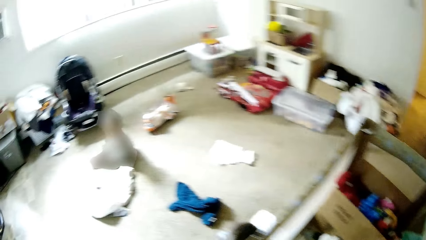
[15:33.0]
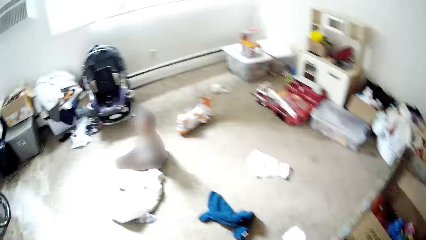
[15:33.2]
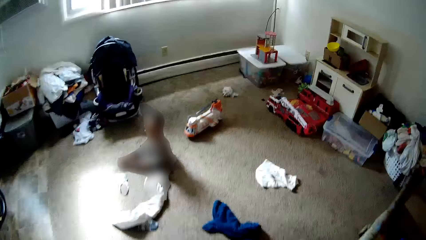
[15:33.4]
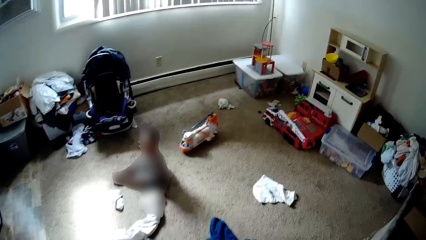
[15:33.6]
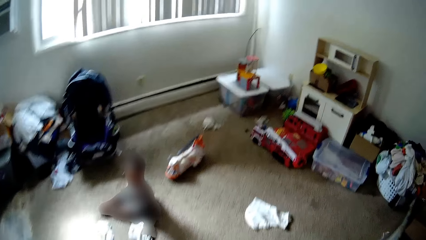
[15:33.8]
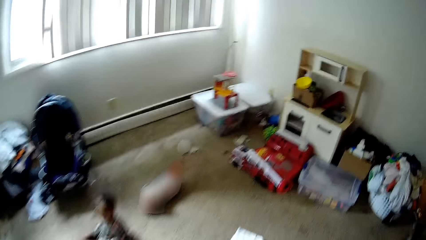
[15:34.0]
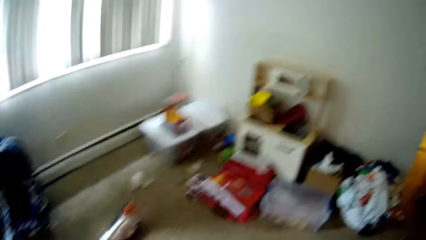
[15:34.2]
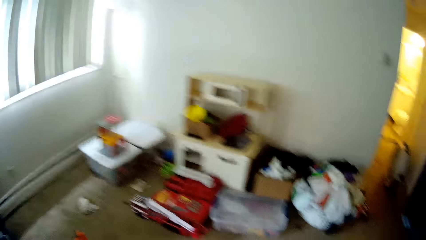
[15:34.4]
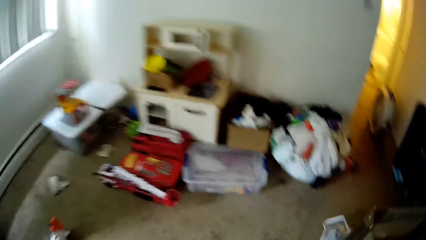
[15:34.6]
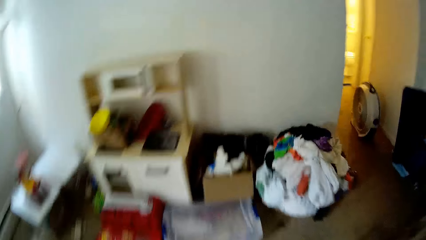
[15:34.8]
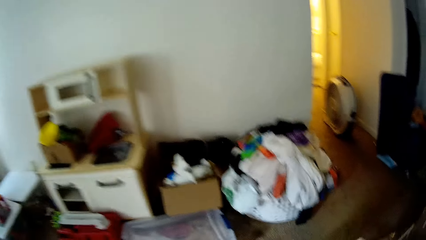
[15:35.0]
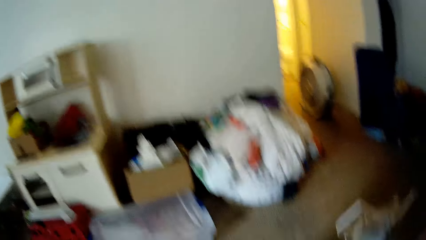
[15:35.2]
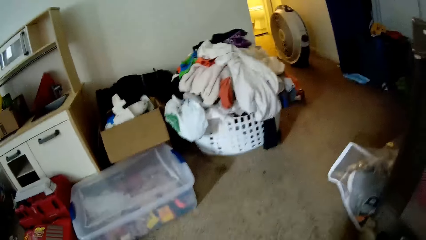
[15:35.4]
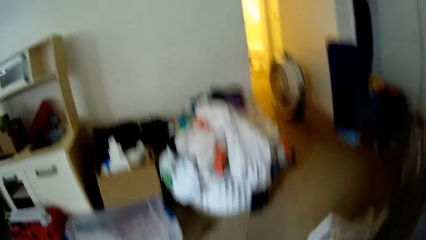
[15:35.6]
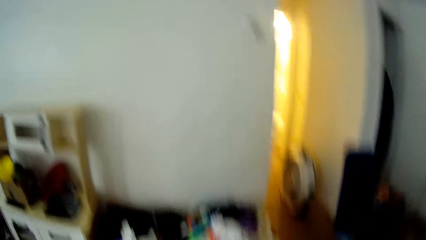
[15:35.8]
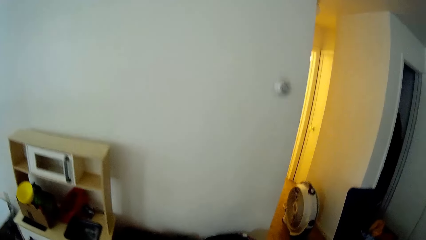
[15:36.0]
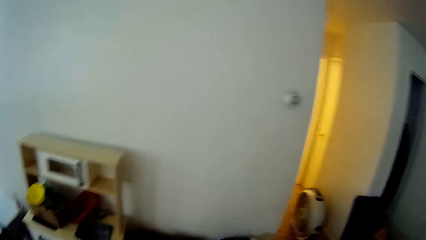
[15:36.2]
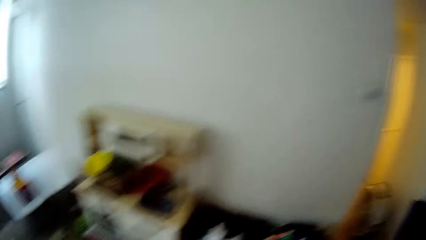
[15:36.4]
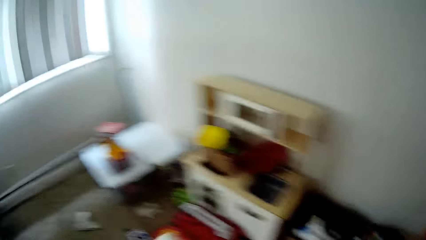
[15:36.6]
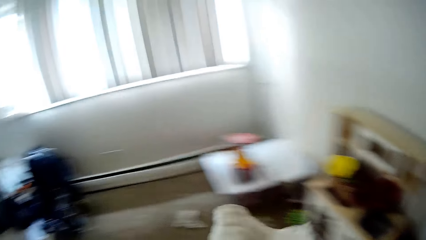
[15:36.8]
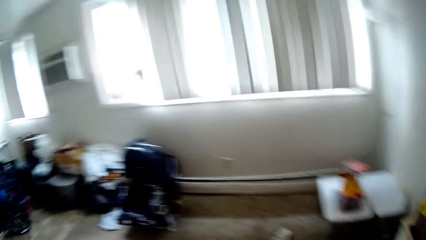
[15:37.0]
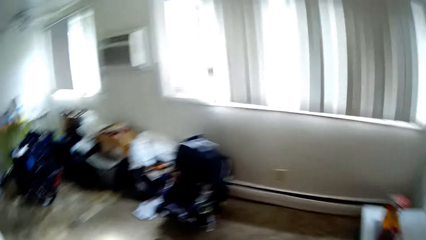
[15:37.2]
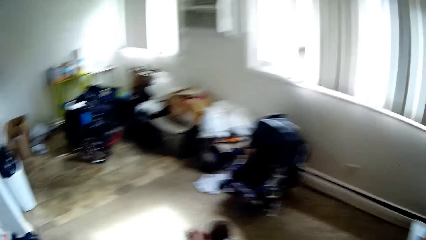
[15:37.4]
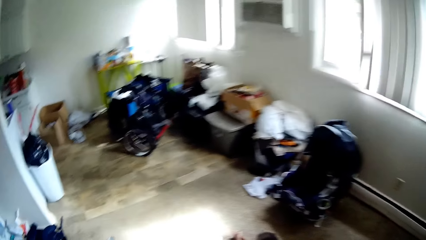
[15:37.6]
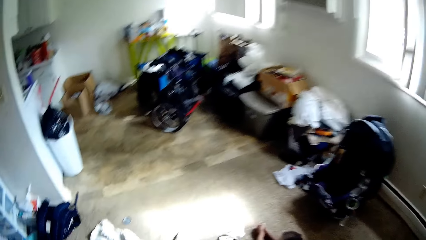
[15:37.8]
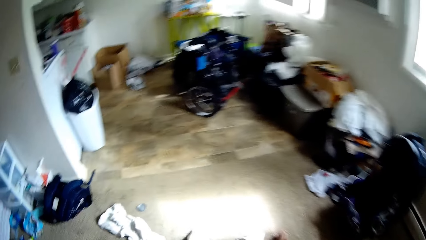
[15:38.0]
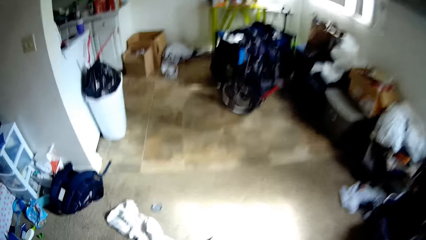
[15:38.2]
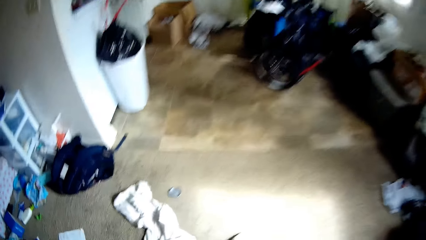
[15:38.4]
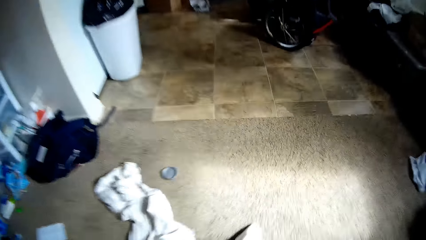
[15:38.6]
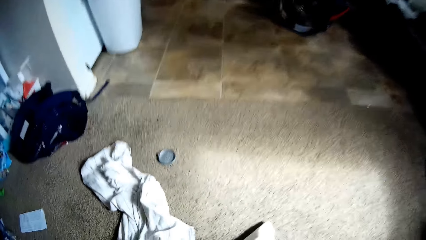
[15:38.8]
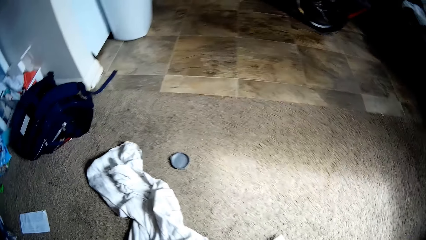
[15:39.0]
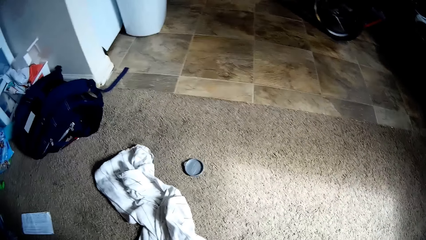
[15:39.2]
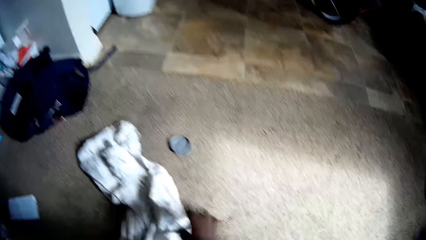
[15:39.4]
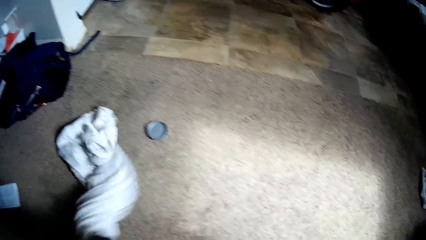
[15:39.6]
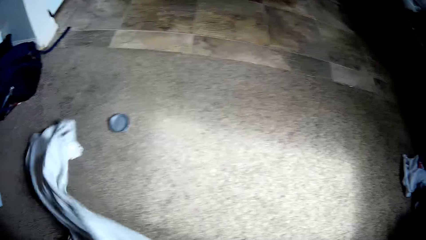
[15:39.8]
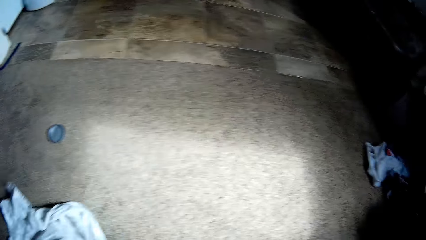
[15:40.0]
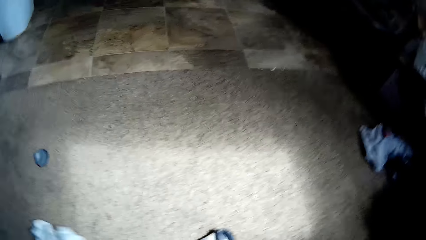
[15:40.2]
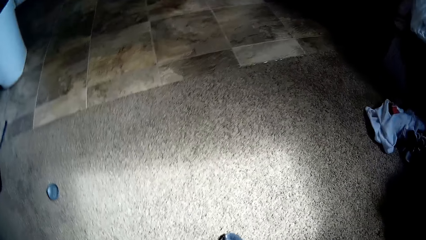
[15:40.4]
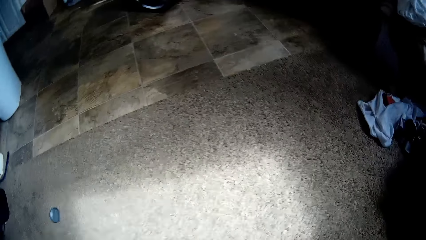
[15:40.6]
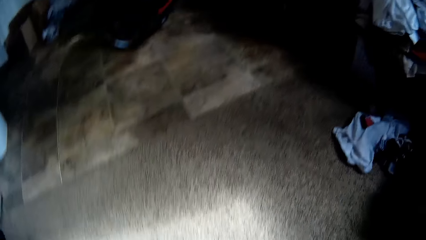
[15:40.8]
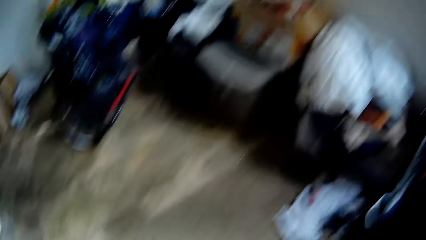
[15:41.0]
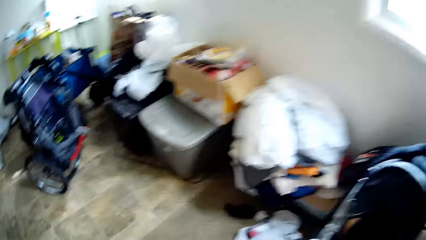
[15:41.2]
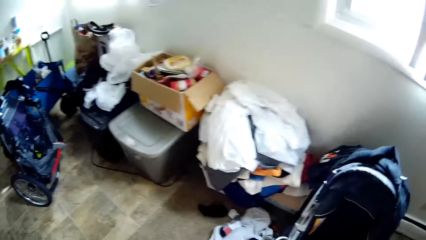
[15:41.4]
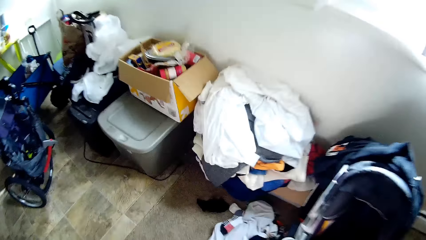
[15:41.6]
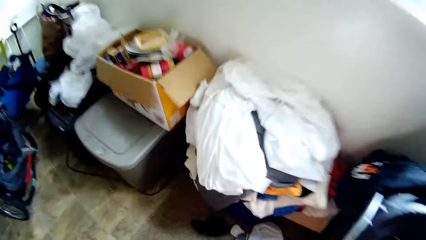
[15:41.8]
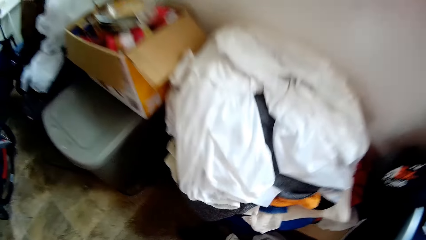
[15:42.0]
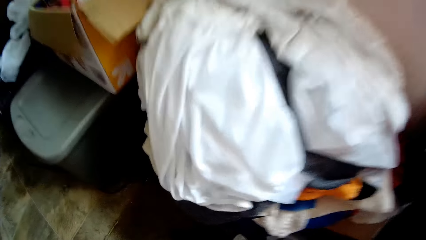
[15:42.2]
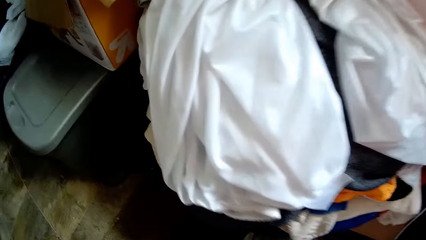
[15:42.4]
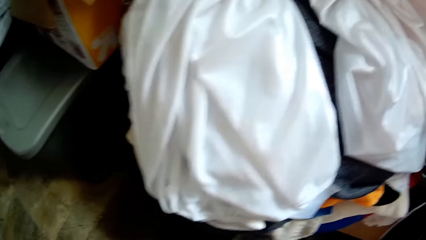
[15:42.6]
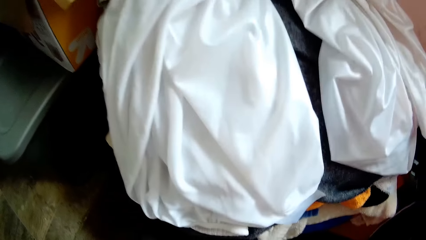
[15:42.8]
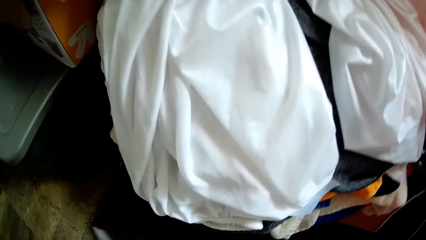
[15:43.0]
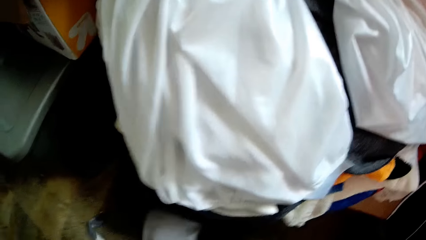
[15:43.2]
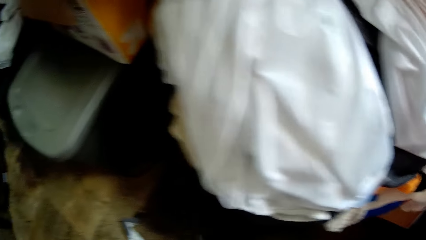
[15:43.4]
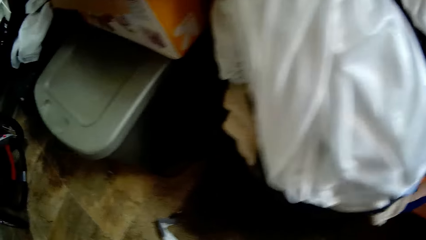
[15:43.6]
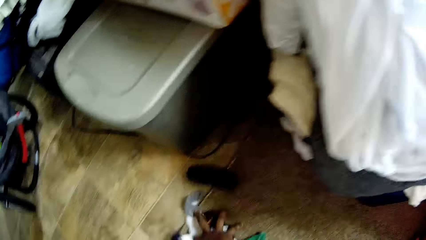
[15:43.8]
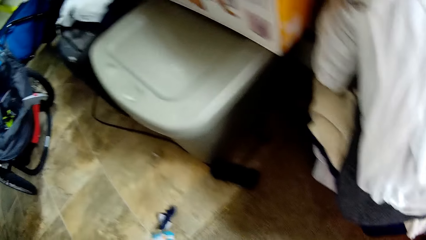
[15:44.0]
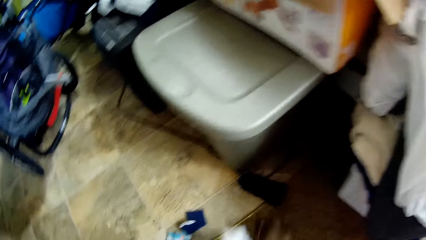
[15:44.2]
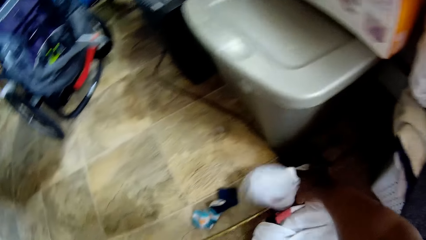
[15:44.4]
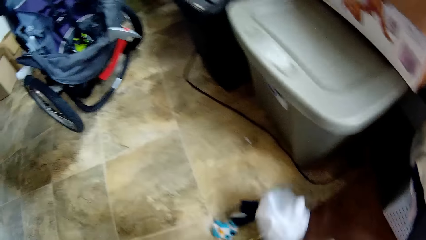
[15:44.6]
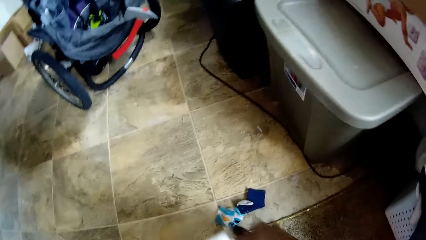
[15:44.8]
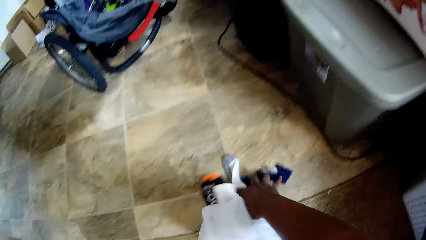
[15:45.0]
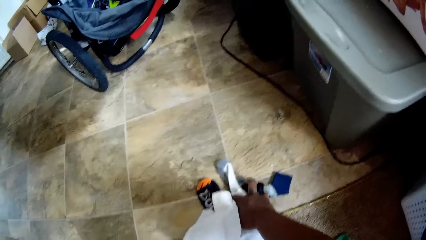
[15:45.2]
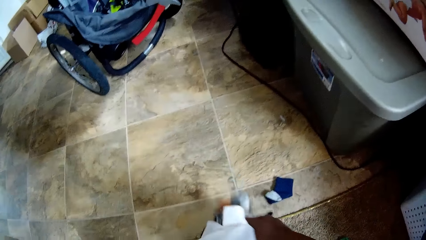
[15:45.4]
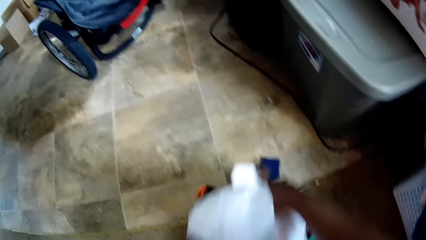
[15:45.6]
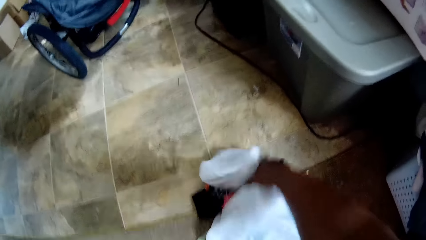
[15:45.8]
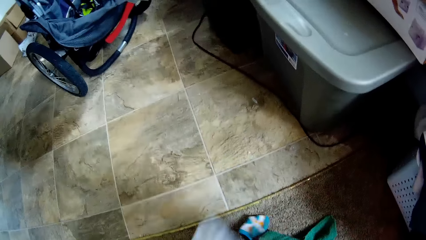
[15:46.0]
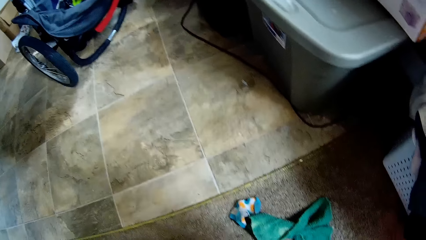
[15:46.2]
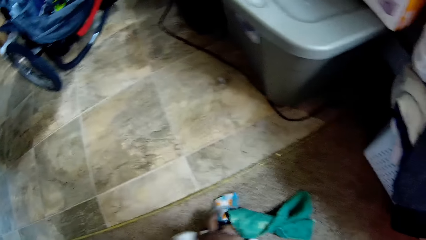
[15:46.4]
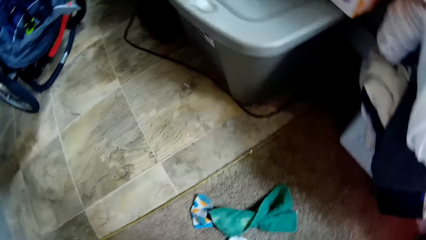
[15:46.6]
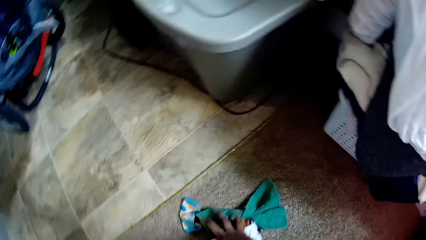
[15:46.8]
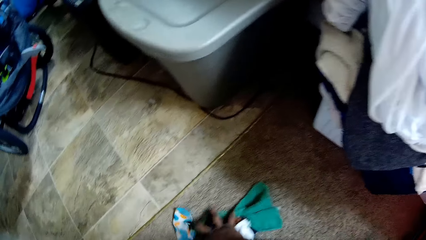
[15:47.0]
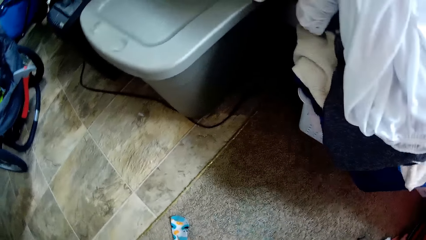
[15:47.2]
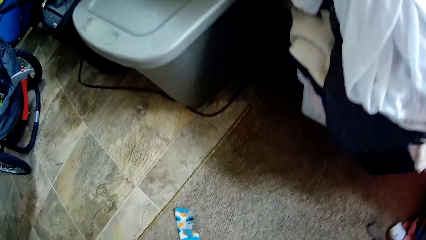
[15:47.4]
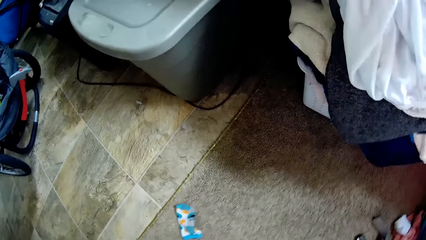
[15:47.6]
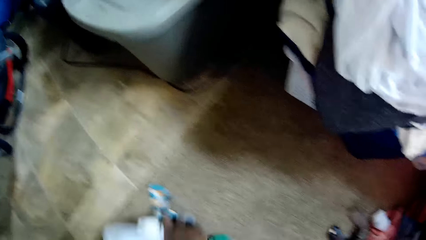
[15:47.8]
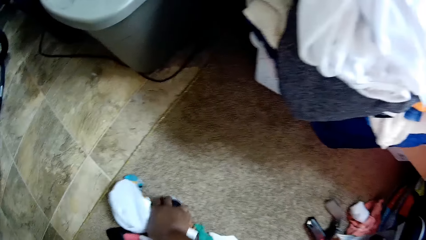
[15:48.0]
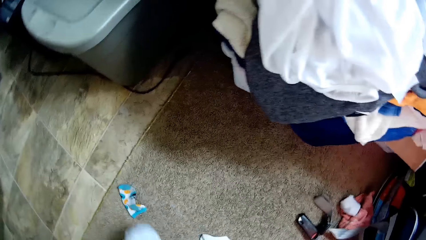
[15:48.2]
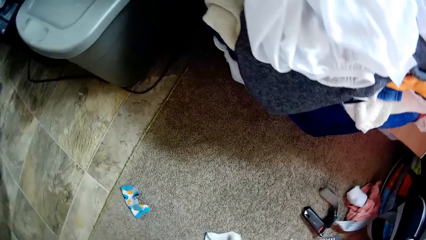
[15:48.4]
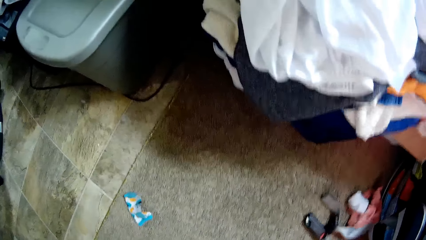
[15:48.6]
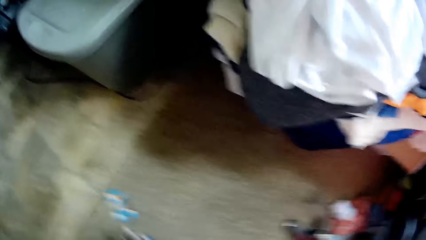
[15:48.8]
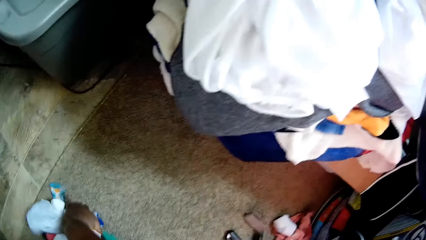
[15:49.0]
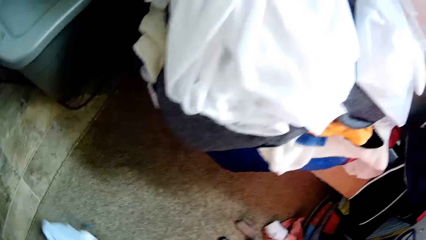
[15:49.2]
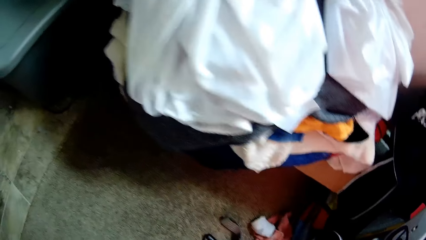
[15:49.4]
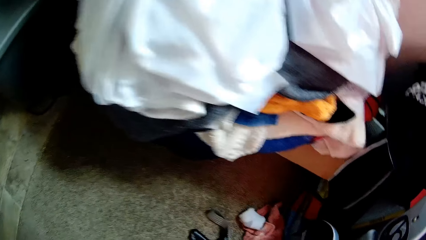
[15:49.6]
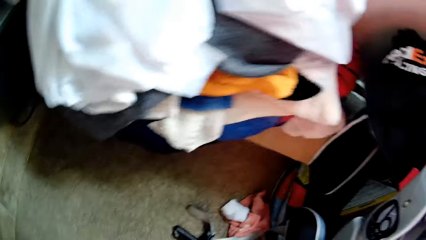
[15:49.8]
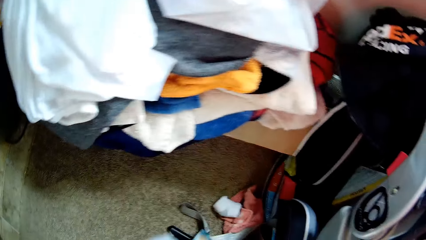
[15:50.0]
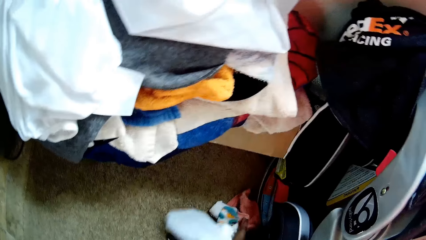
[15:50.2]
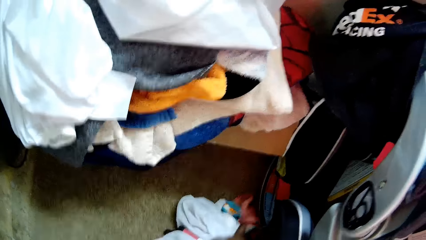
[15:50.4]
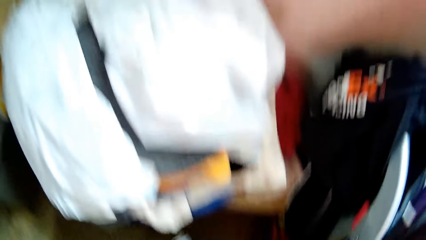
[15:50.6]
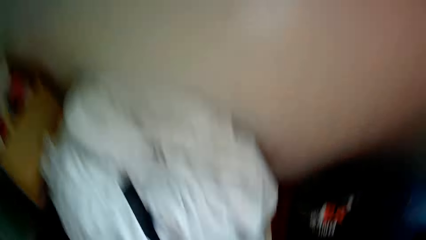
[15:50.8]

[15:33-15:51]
The camera wearer picks up a cloth from the bed. She picks up a cloth on the floor with her right hand. She packs some clothes on the floor with her right hand.
